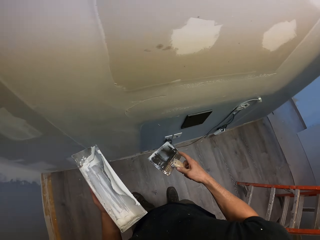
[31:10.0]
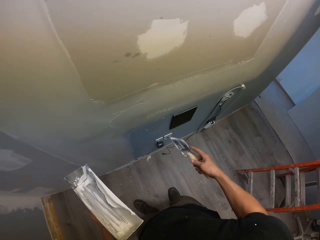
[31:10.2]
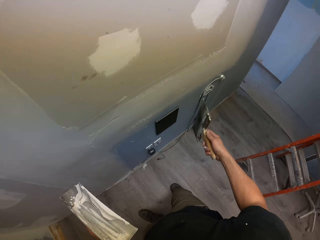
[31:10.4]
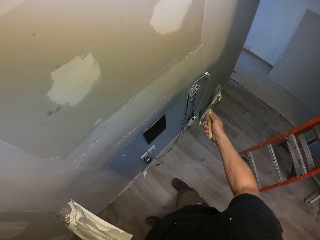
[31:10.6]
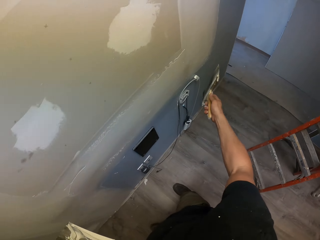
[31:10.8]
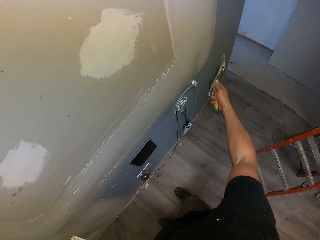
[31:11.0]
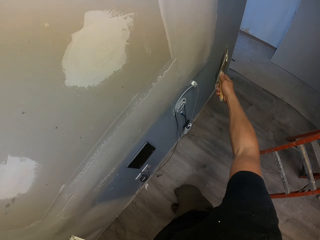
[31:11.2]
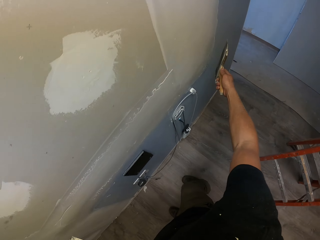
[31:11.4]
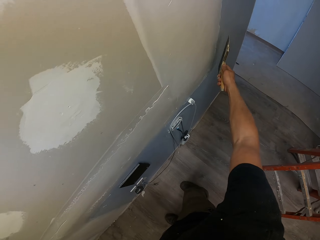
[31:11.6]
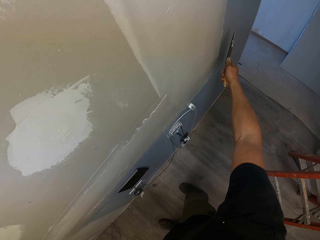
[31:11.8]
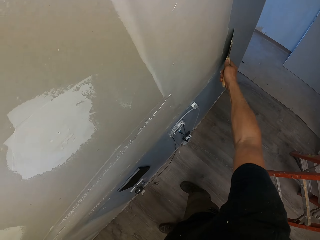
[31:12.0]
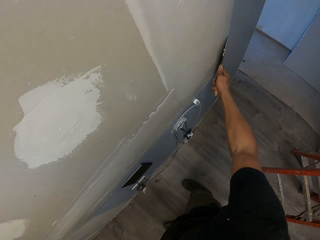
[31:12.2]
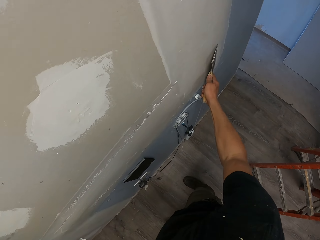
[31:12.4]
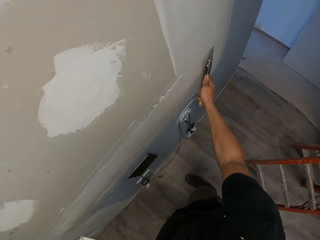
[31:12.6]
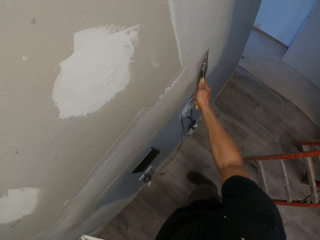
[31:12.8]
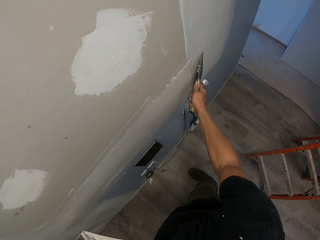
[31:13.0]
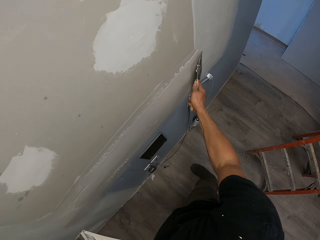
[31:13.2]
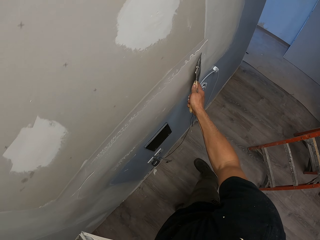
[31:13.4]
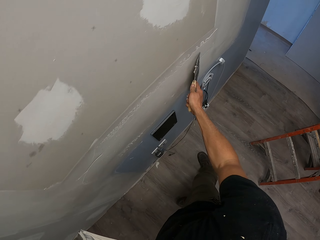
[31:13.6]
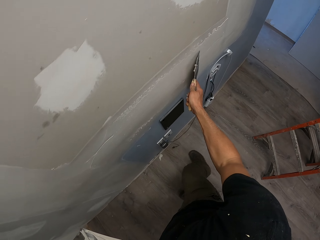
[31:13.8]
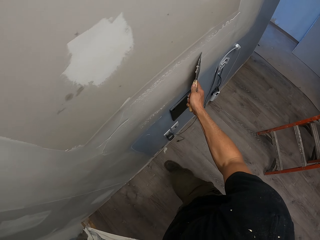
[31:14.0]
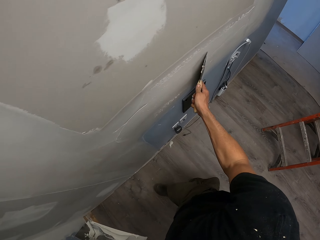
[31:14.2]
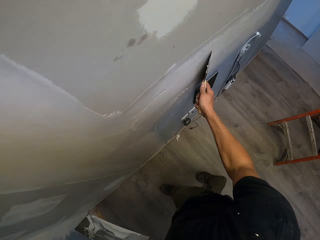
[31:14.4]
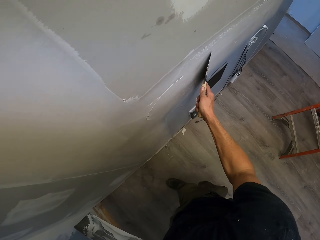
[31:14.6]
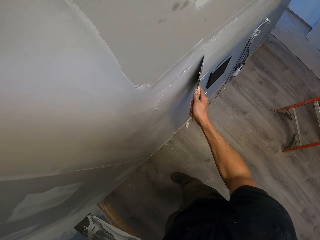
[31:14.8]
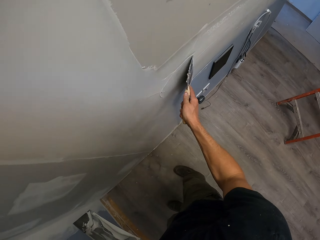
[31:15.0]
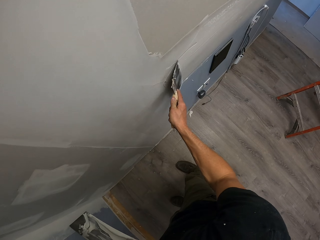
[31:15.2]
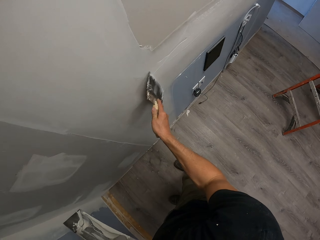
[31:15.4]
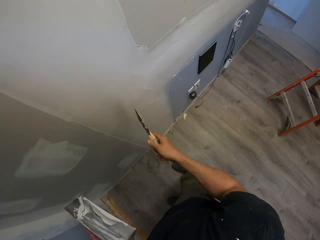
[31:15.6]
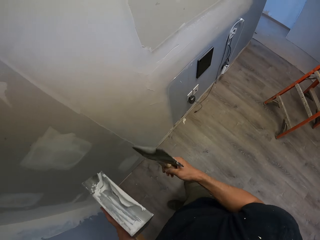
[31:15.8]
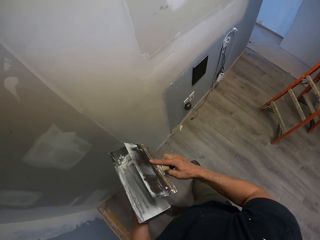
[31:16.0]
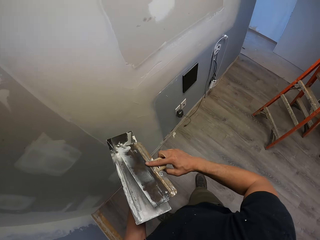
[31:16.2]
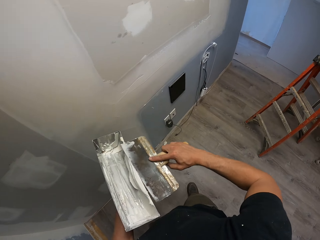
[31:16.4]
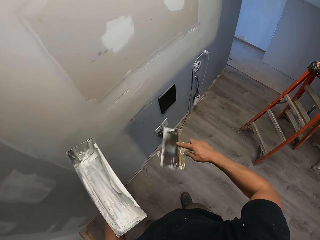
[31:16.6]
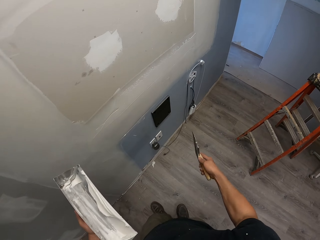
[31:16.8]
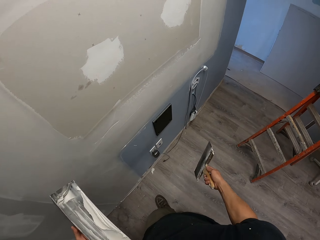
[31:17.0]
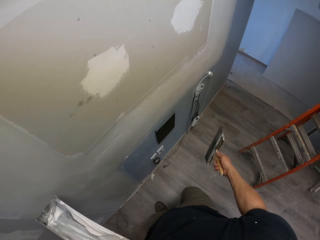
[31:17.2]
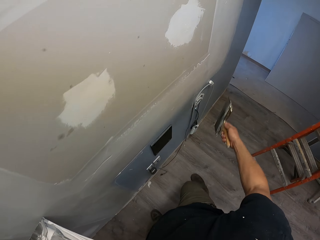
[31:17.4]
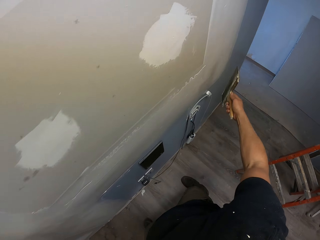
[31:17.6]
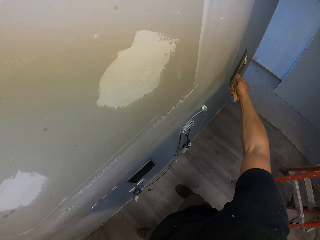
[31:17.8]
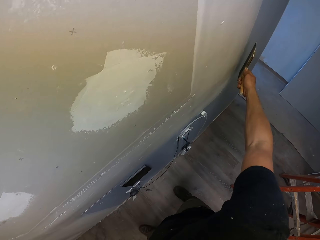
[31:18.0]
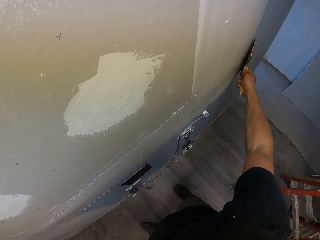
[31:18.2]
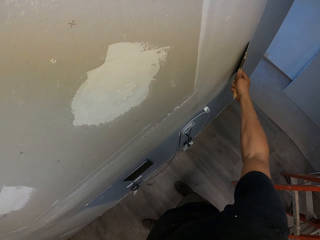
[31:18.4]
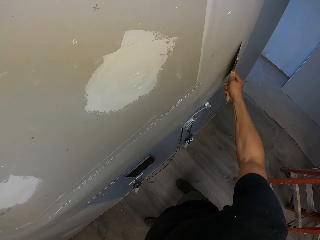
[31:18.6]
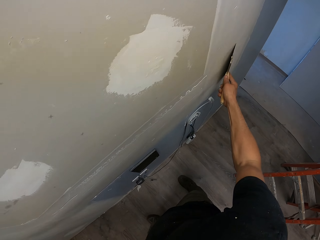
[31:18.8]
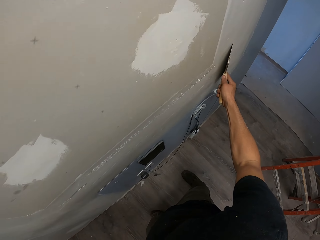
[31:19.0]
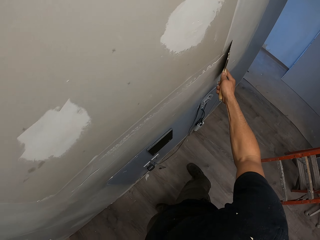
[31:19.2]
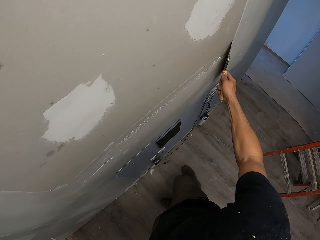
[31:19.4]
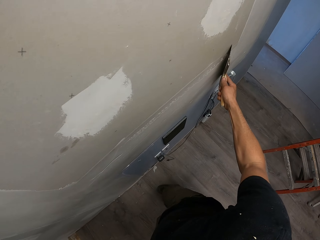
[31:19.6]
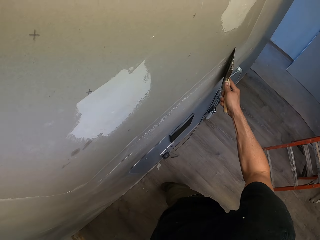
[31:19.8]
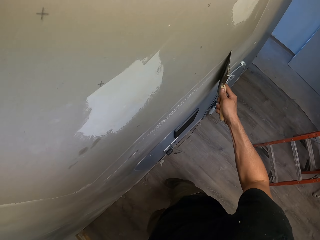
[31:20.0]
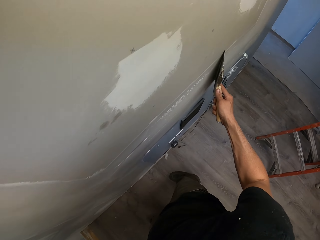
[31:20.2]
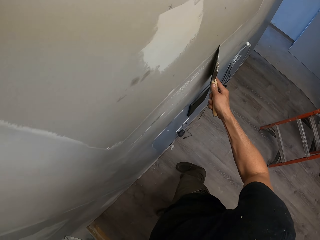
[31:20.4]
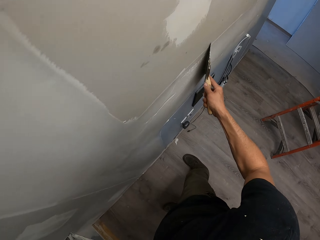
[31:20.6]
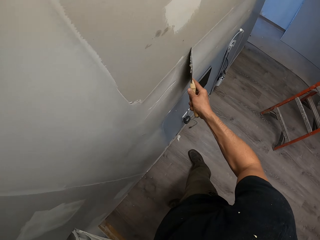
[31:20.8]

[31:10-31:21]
The camera wearer smoothens the wall with the steel. They spread the filler on the wall. They remove excess filler from the scraper and put the putty in the tray. They spread the filler on the wall.

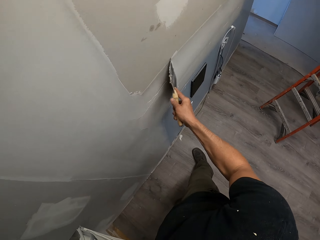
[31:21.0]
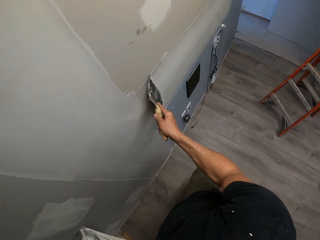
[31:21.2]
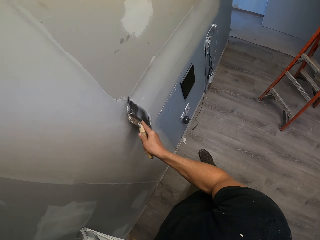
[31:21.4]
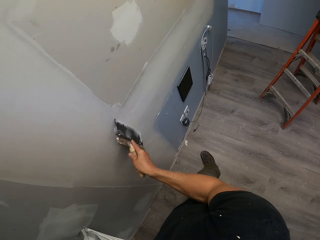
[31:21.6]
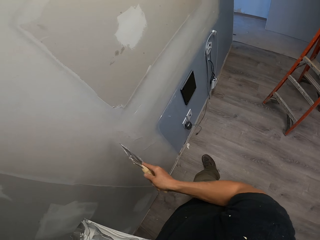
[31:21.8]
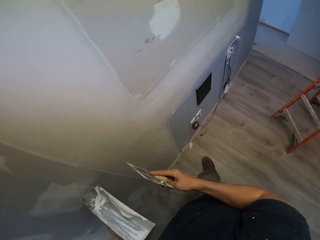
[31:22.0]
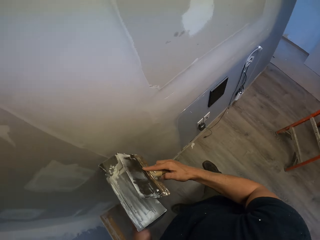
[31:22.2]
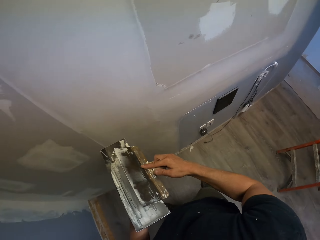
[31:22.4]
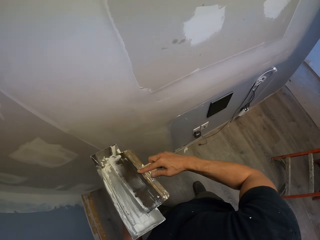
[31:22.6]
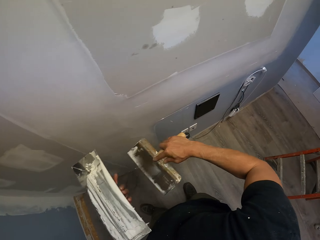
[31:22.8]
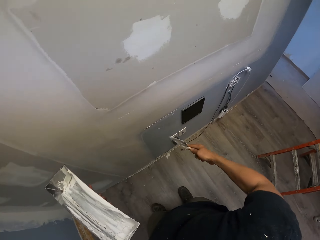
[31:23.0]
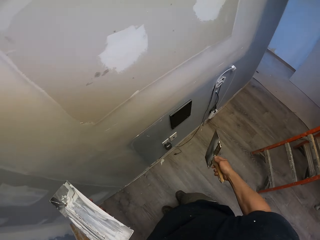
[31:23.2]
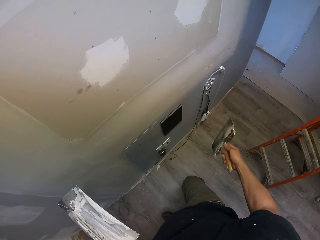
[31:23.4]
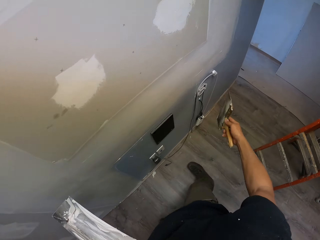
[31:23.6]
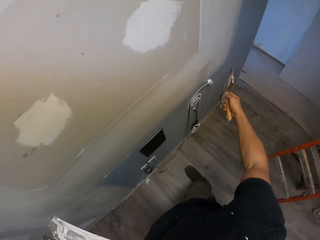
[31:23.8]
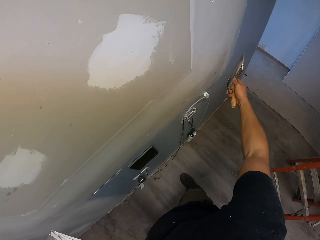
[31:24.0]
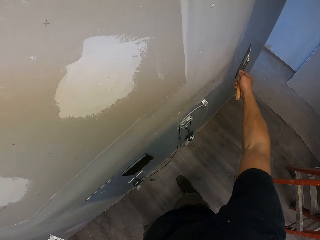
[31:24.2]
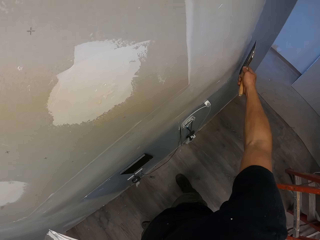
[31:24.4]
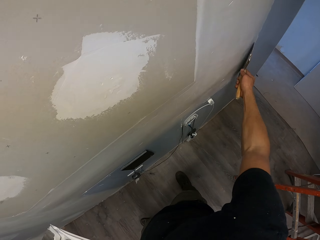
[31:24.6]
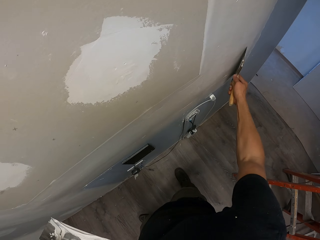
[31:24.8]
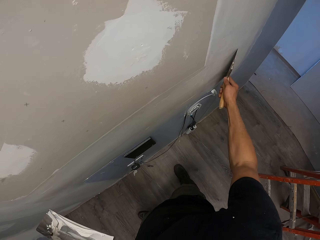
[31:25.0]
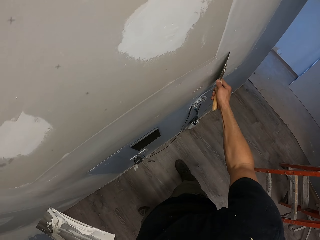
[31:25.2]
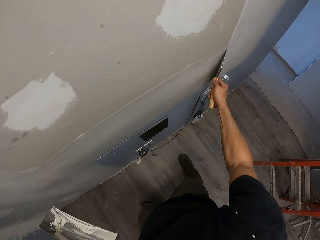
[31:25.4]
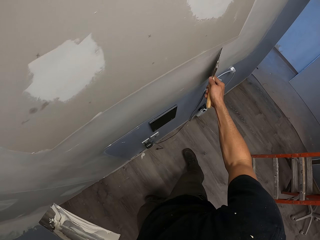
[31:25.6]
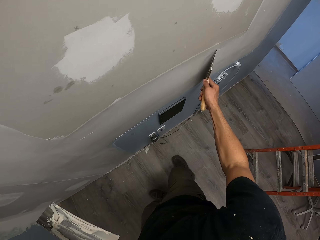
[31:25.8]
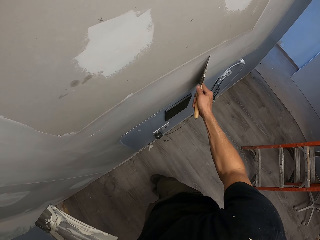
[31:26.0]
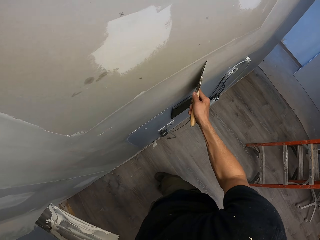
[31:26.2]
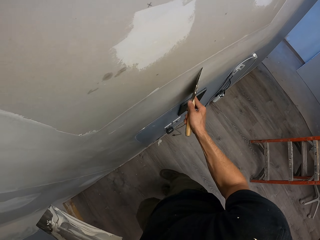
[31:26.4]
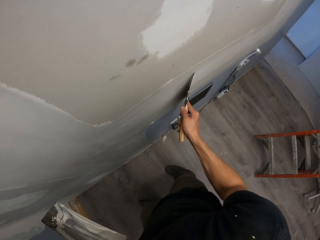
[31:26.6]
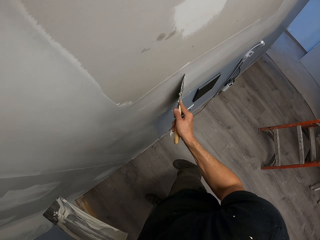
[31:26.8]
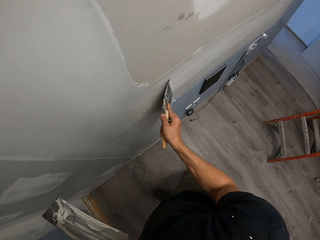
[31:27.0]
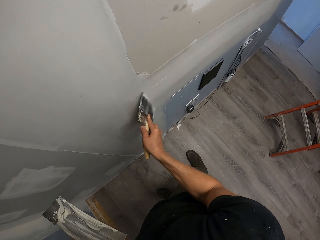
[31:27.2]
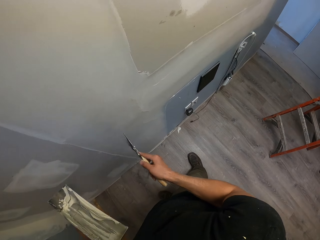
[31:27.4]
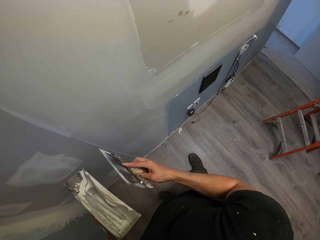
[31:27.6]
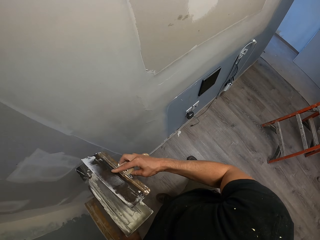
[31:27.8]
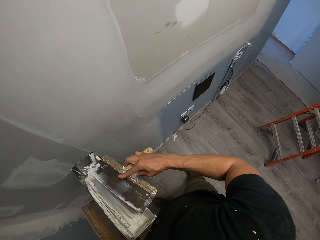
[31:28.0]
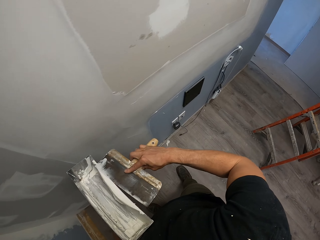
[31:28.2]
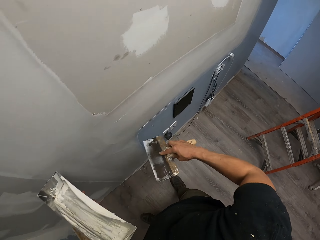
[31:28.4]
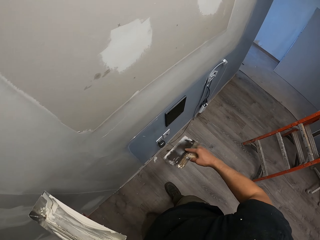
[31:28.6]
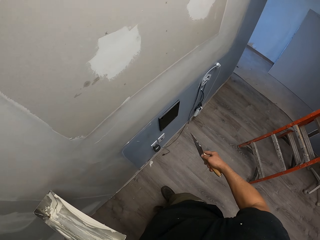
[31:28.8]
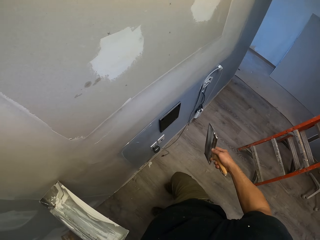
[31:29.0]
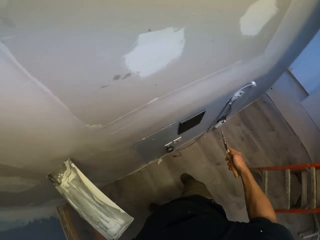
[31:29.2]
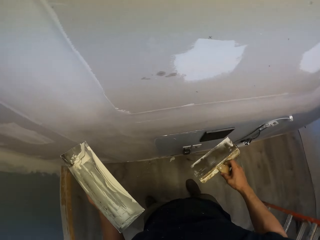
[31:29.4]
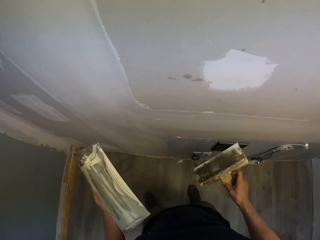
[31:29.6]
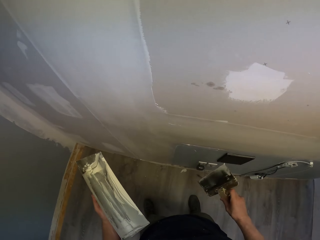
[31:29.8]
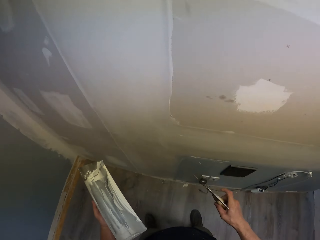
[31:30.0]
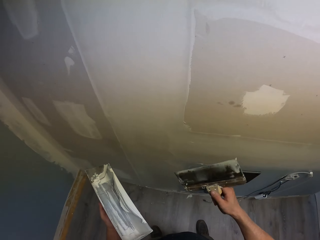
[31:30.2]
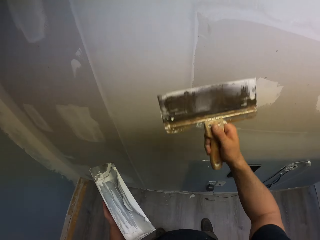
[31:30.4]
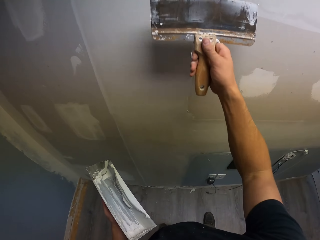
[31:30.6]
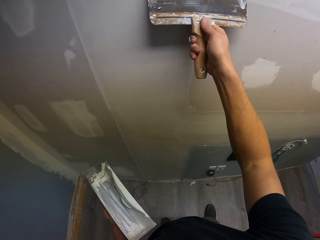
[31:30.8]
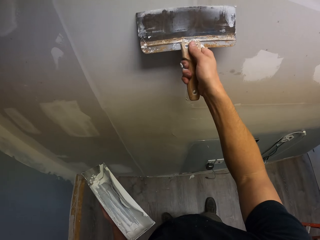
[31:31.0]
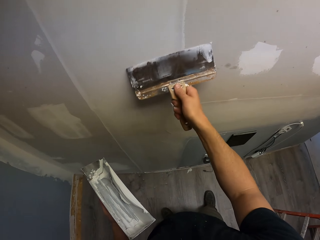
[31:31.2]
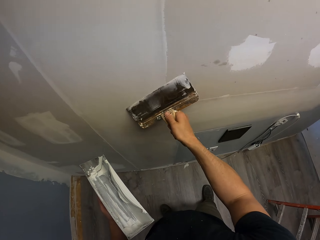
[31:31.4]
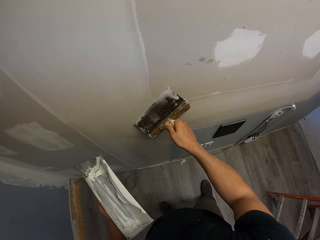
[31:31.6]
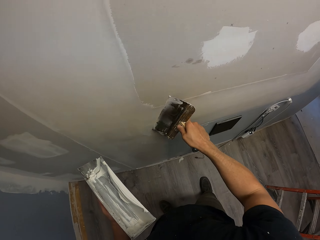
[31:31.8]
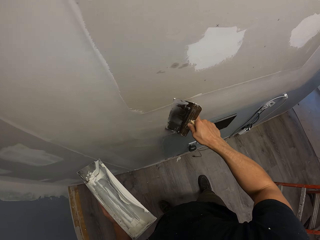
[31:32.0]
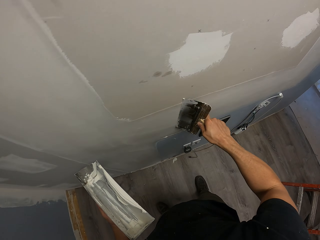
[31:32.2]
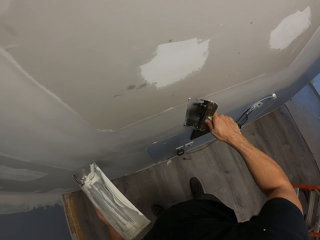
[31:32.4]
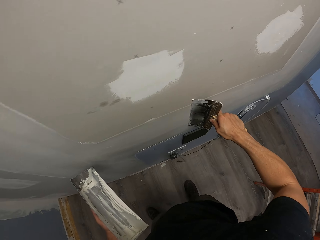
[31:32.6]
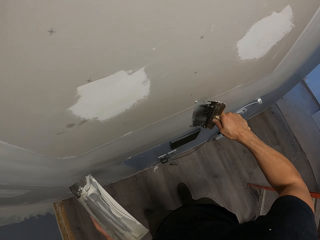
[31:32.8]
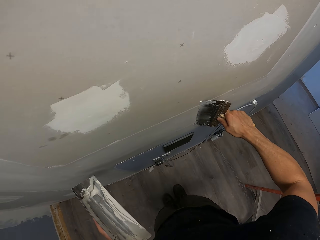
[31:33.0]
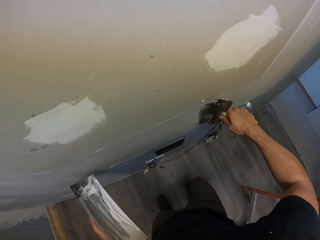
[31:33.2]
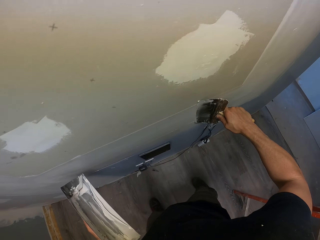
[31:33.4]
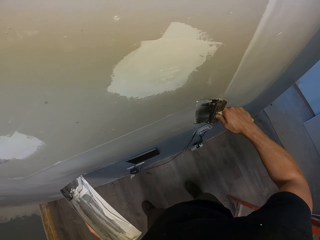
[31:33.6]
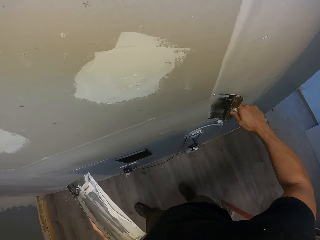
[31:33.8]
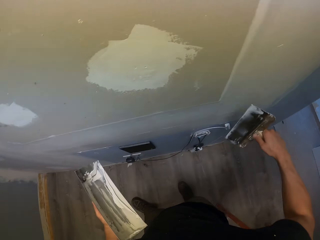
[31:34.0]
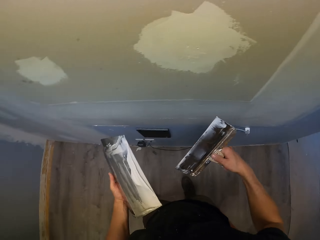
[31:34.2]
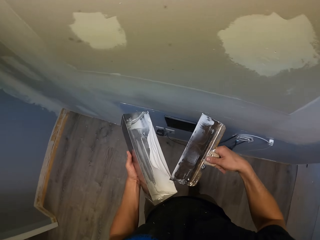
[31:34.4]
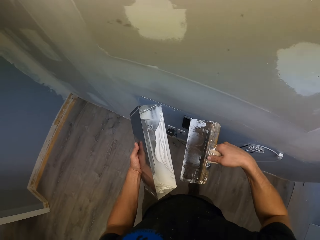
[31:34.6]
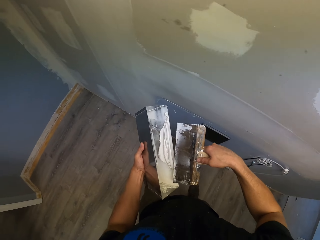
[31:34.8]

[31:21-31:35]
The camera wearer removes the putty on the wall. They put the putty on the tray and remove excess filler from the scraper. They spread the filler on the wall and smoothen the wall with the steel. They remove excess filler from the scraper and put the putty on the tray. They spread the filler on the wall and smoothen the wall with the steel.
